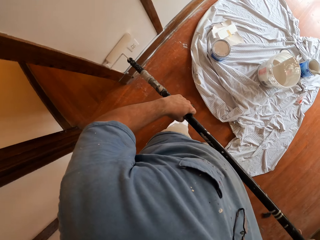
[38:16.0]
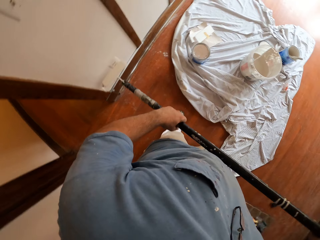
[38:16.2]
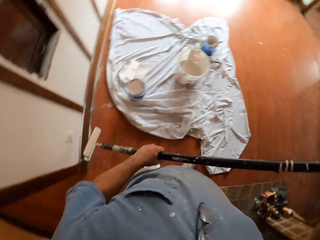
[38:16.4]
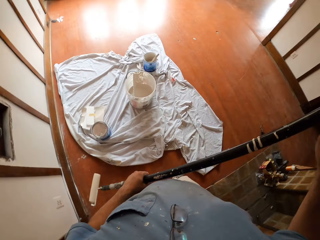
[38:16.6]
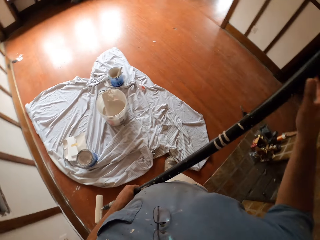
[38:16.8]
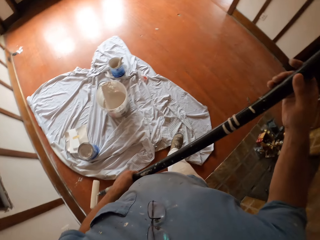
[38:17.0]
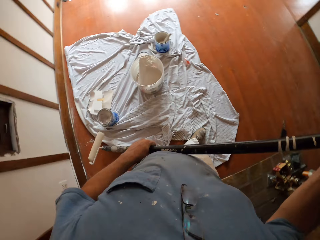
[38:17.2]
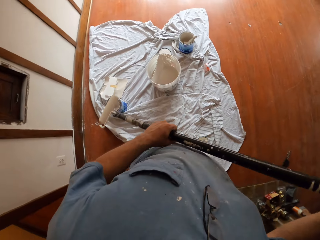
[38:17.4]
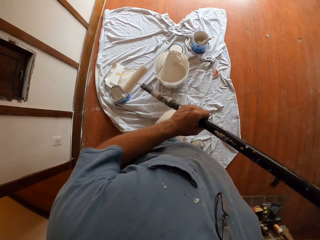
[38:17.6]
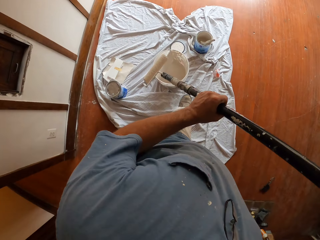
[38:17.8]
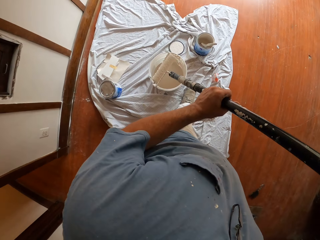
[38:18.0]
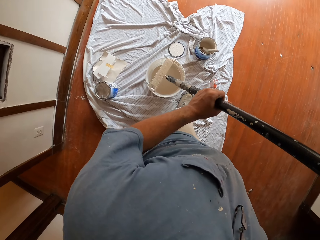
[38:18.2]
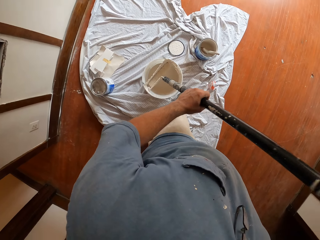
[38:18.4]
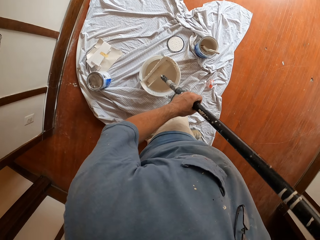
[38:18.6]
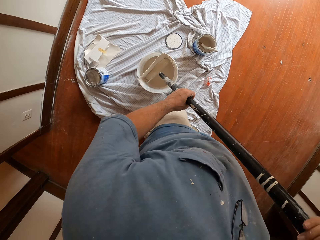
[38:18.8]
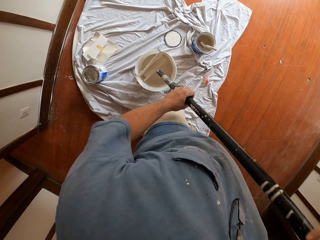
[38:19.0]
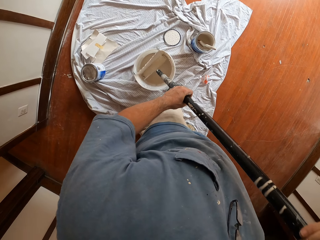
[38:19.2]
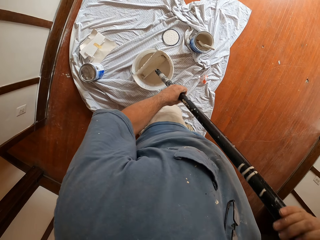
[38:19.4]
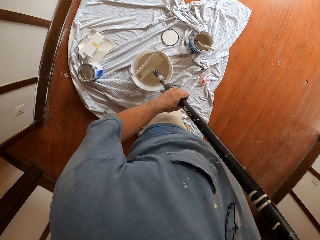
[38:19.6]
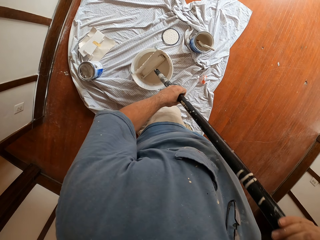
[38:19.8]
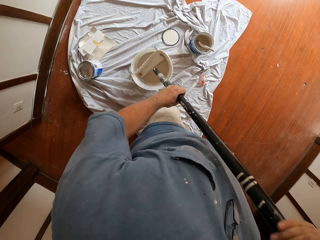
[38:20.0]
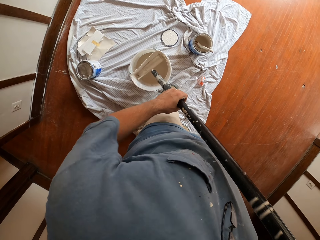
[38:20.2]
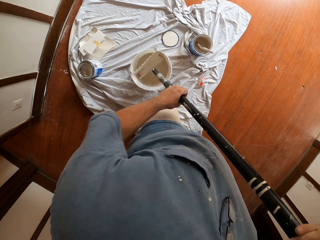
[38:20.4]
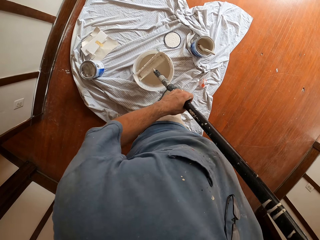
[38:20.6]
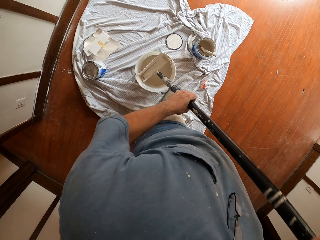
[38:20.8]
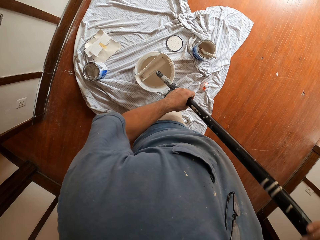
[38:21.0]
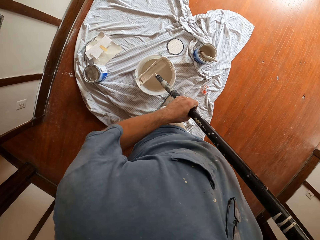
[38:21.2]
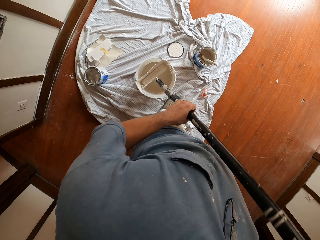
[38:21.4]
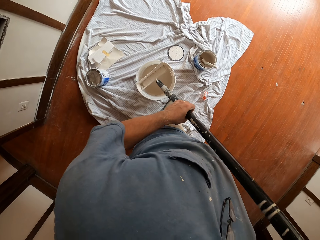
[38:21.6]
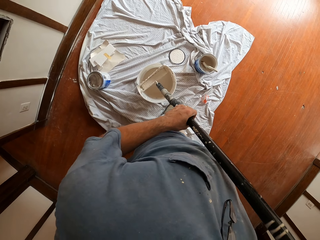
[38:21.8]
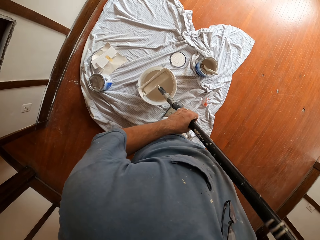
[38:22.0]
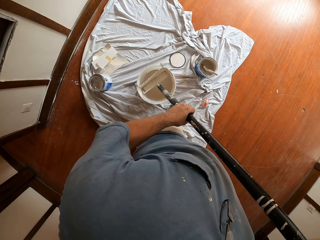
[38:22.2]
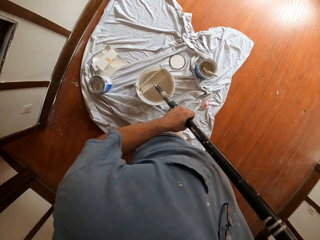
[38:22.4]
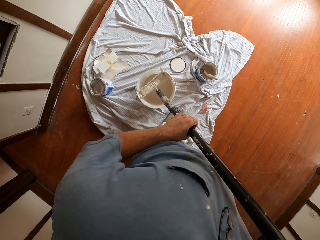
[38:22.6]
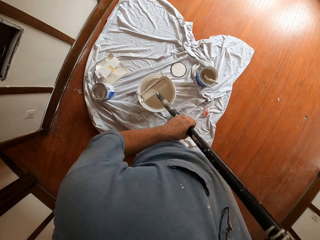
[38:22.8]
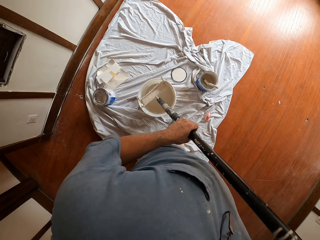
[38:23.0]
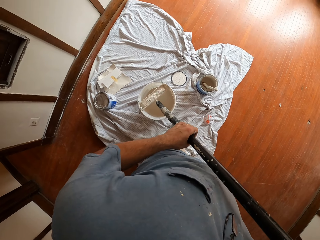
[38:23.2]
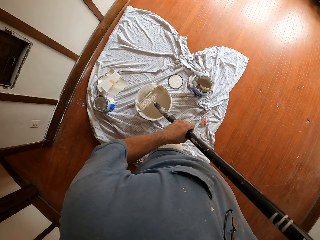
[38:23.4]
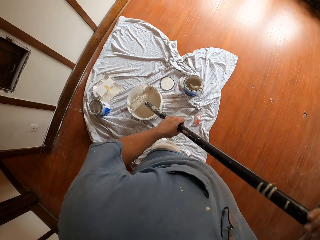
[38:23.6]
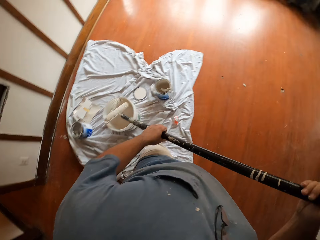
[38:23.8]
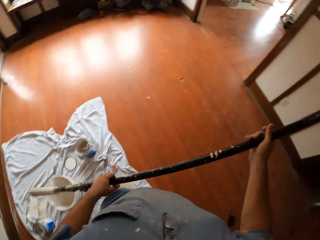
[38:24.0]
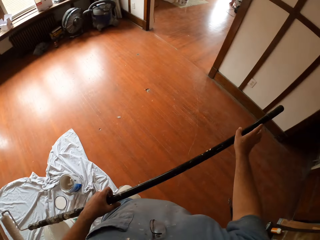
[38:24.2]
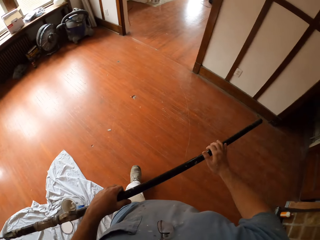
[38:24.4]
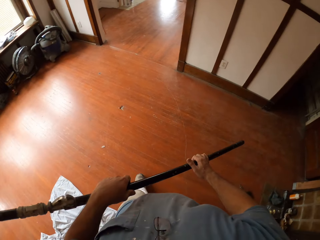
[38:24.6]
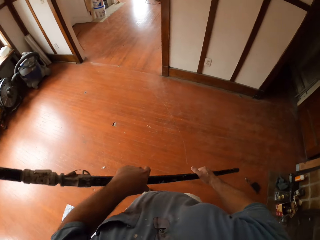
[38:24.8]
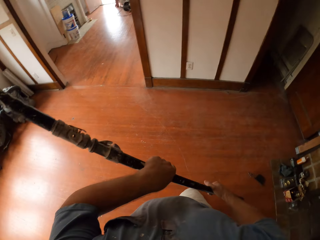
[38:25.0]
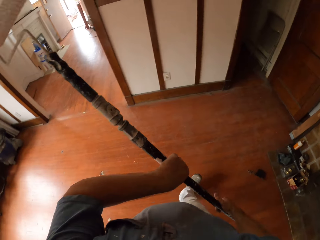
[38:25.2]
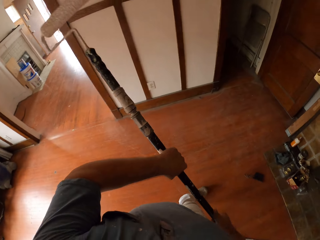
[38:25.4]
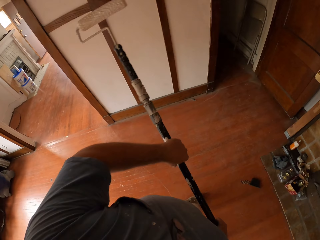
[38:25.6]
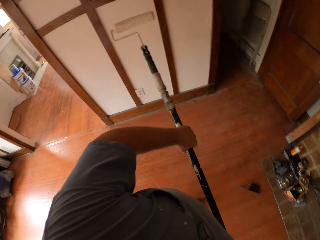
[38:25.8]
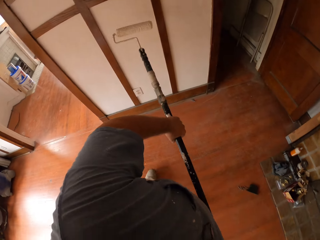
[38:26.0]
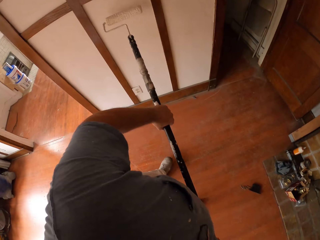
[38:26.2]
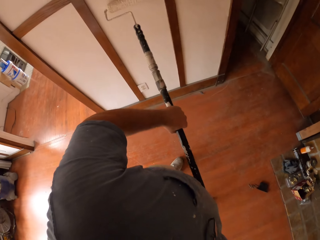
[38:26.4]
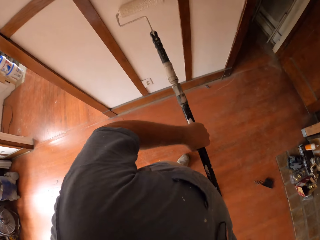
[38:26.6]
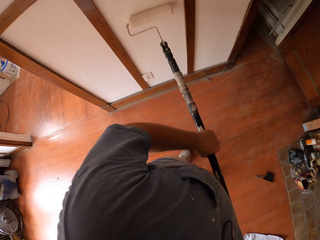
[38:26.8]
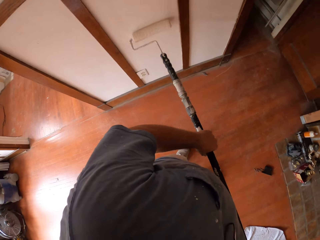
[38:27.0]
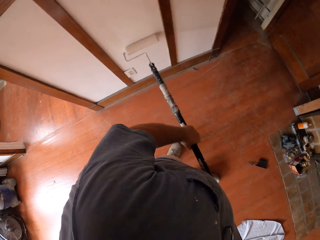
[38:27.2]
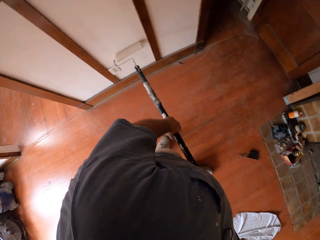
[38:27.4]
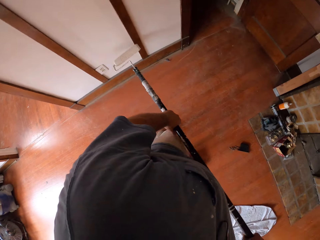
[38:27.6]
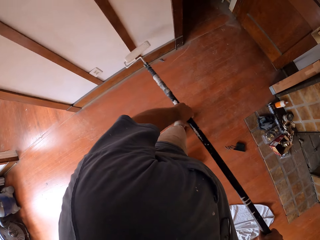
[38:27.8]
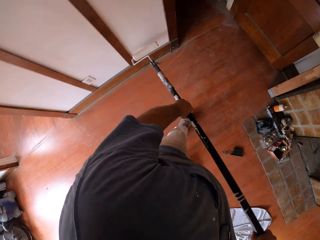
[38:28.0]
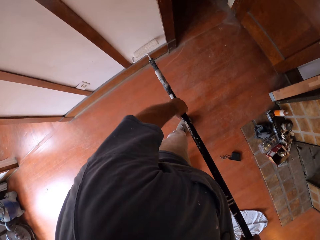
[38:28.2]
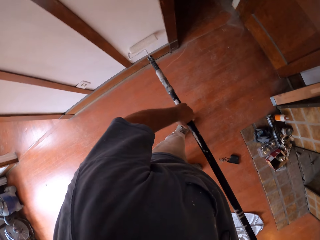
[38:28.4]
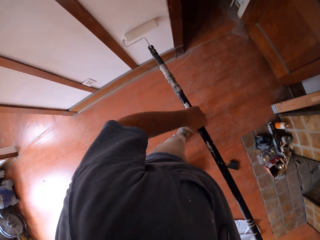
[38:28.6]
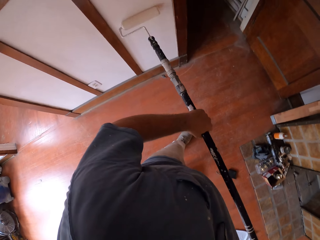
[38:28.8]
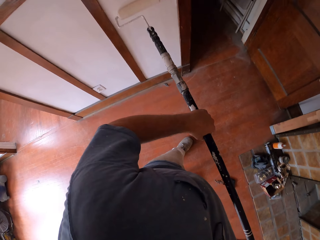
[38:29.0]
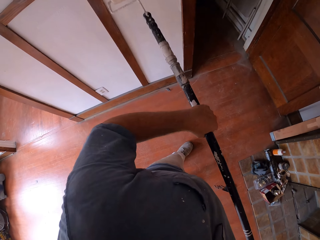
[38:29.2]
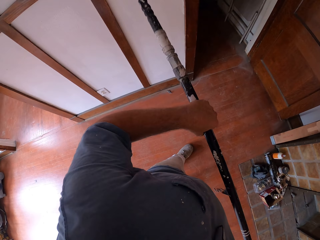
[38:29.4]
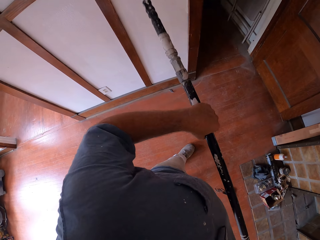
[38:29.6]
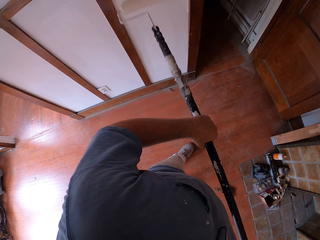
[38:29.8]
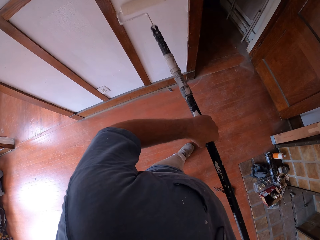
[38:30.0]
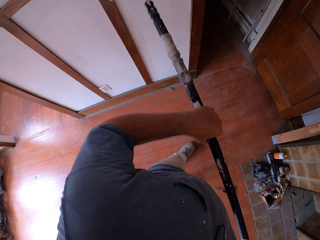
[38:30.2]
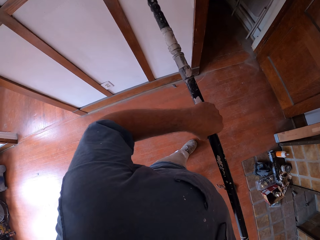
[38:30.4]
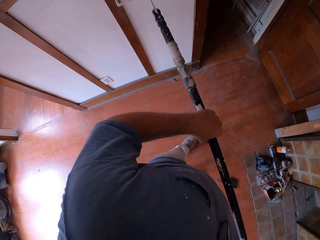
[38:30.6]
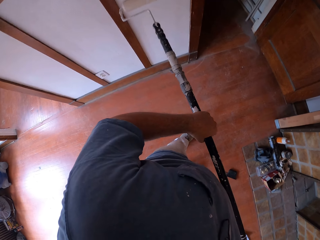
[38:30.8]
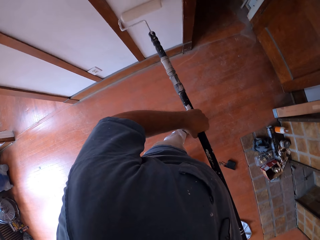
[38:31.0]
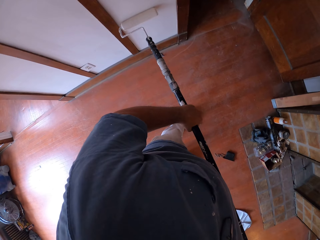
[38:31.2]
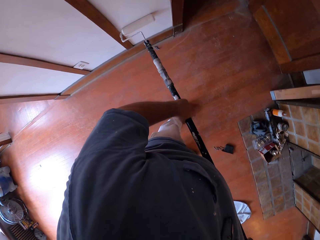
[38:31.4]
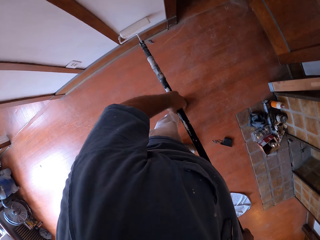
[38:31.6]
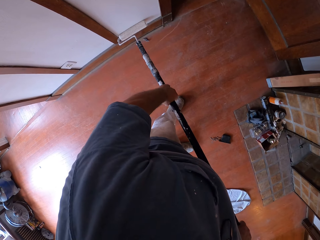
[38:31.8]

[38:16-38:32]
The camera wearer distributes paint on the paint roller. He continuously dips the paint roller brush into the paint in the paint bucket with both his hands. He brings out the paint roller brush from the paint bucket with both his hands. He paints the wall with the paint roller brush.

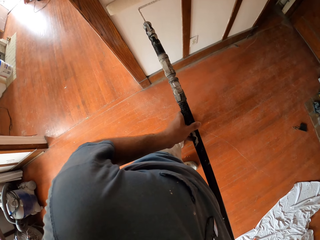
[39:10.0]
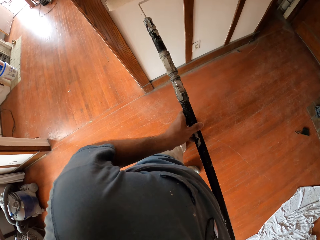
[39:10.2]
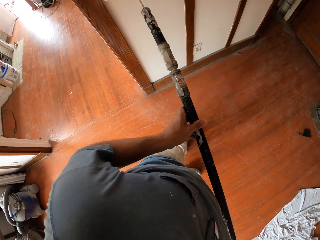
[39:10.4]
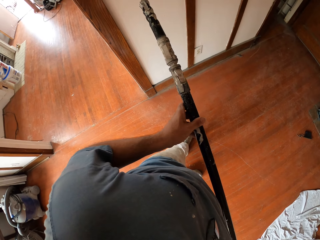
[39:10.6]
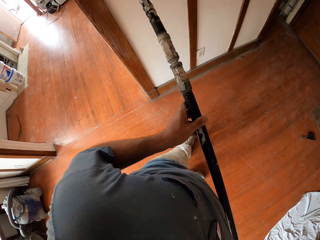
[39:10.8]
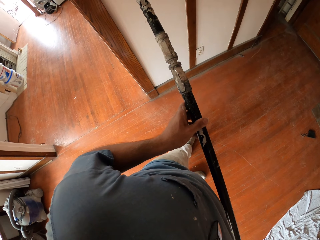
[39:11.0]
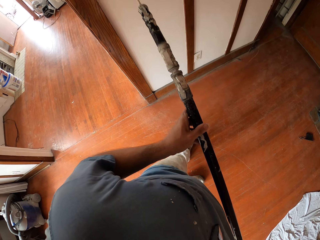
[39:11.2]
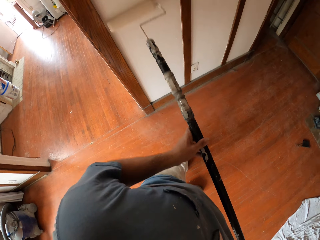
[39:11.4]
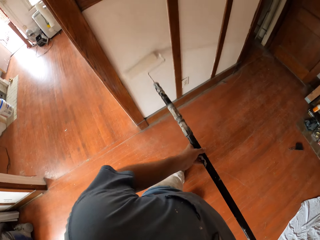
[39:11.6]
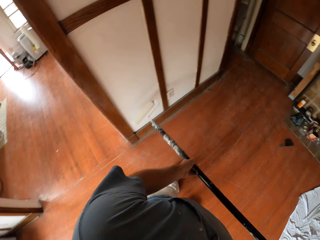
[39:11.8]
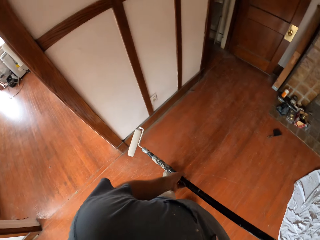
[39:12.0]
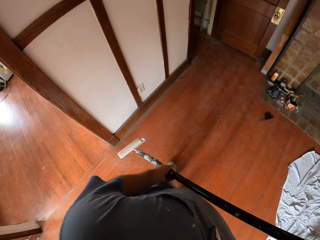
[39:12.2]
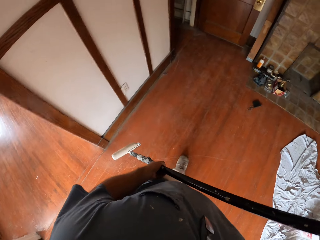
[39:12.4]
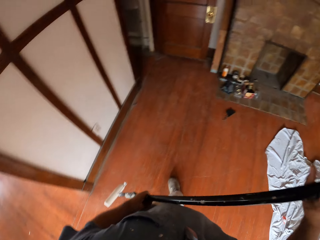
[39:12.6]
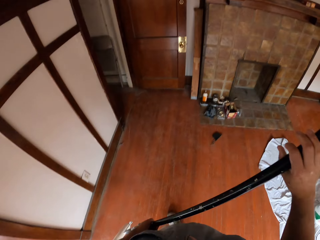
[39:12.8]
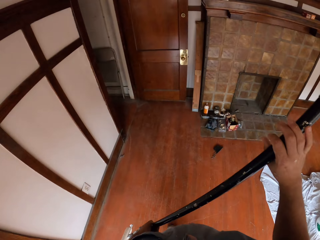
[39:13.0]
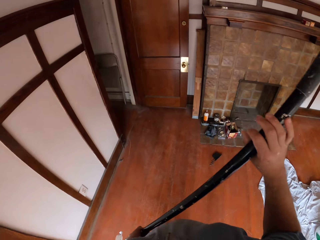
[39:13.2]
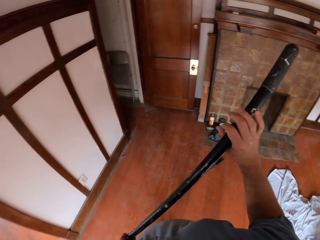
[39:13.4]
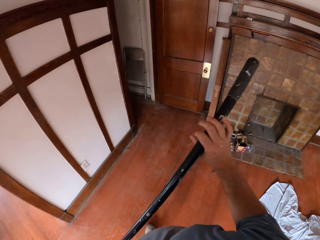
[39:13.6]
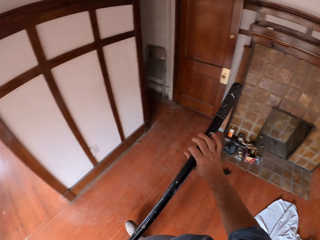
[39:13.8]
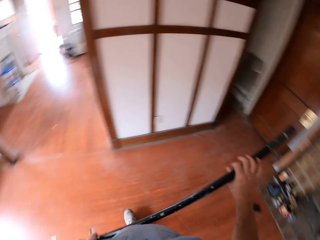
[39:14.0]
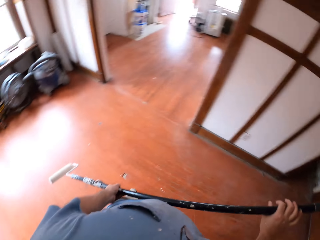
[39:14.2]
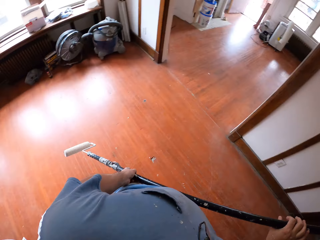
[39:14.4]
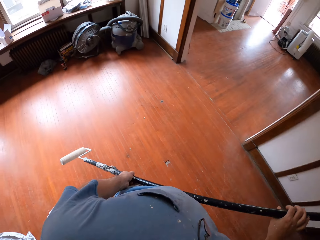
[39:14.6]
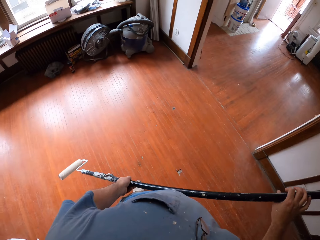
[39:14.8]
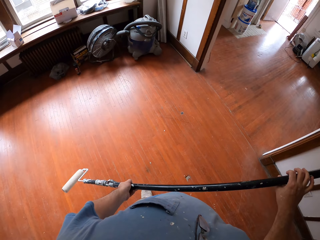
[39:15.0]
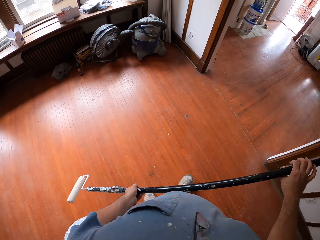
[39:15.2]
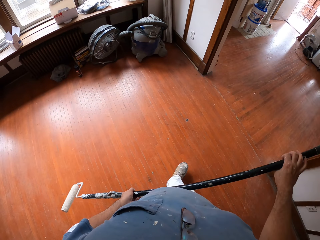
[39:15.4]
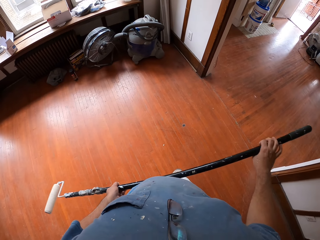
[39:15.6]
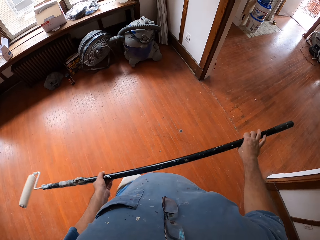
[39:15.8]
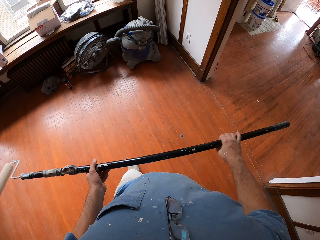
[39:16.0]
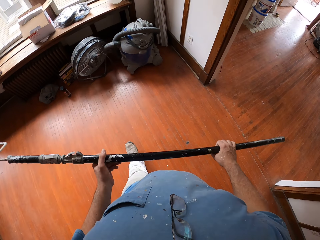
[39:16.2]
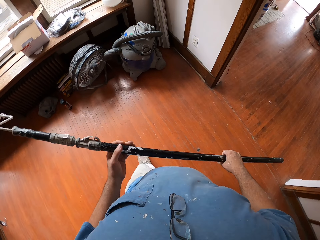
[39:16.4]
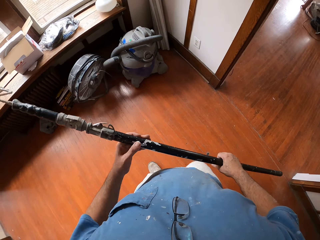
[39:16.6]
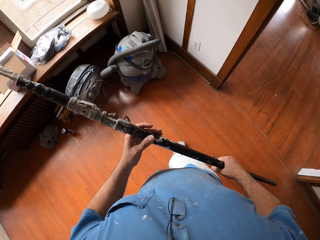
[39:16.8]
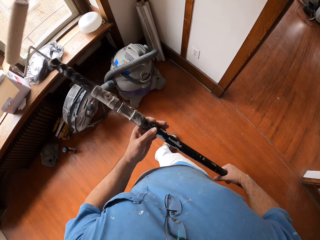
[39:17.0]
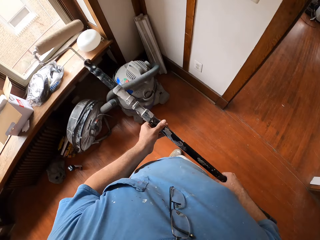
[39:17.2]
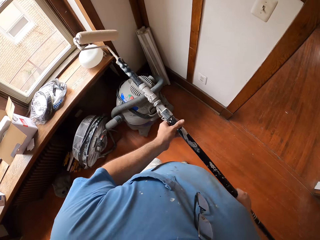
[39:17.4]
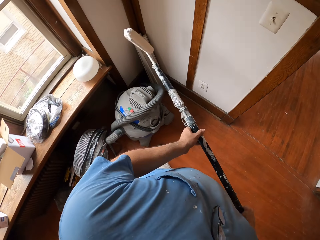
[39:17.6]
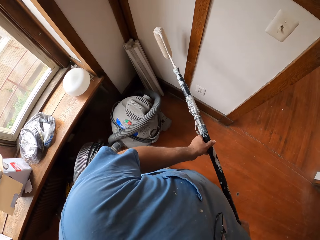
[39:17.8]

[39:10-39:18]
The camera wearer stops painting the wall with the paint roller brush. They move around the room.
